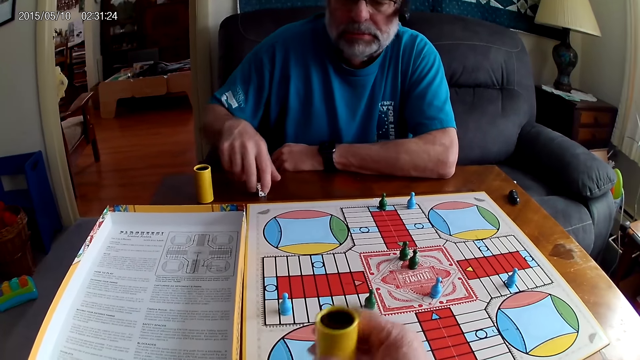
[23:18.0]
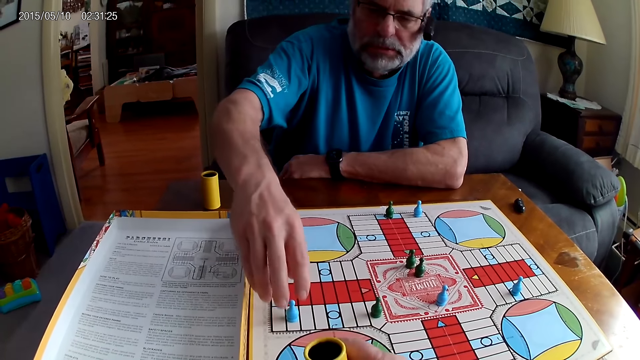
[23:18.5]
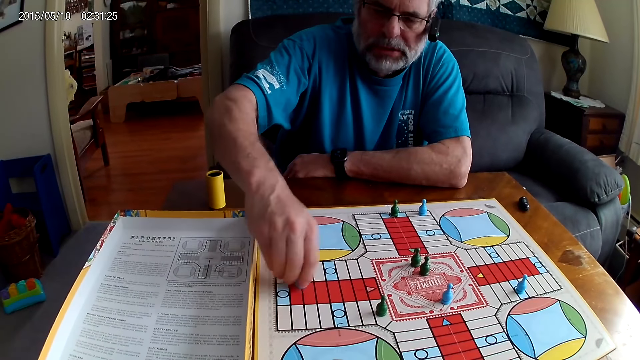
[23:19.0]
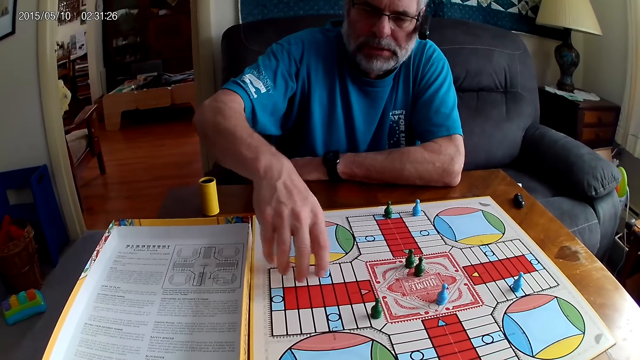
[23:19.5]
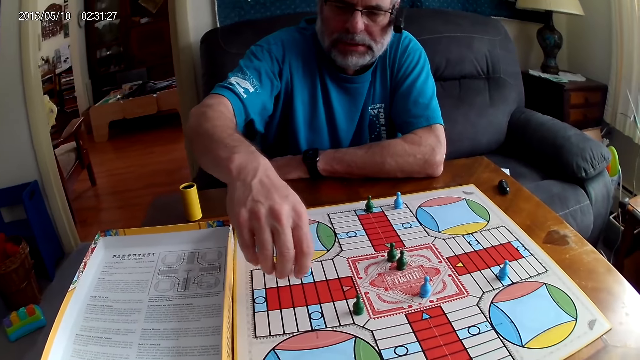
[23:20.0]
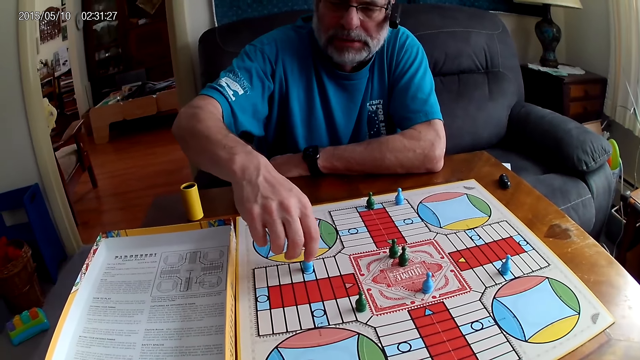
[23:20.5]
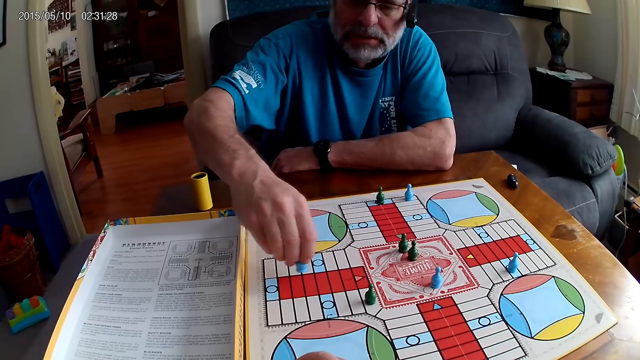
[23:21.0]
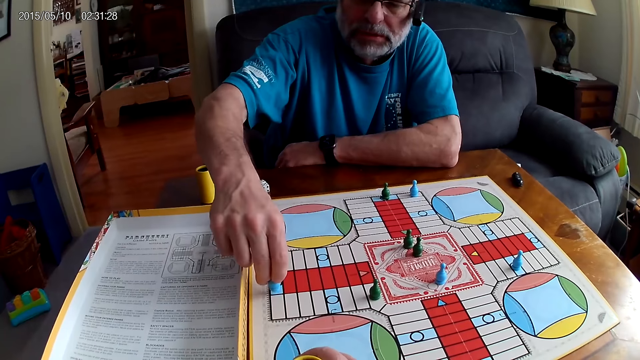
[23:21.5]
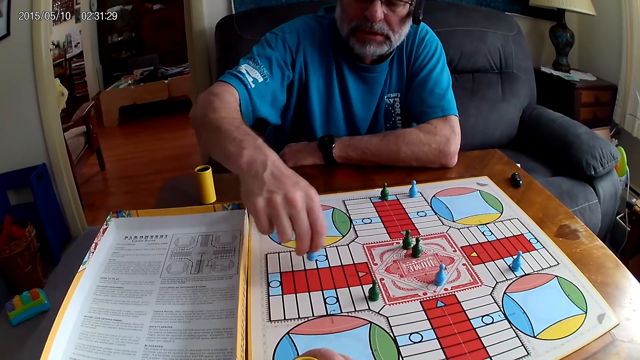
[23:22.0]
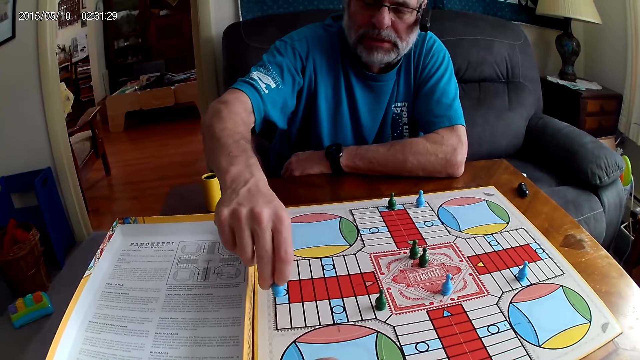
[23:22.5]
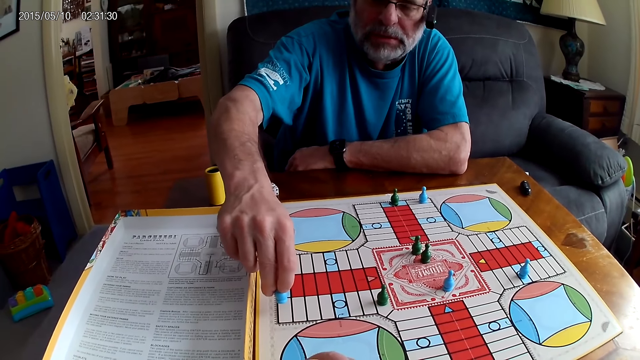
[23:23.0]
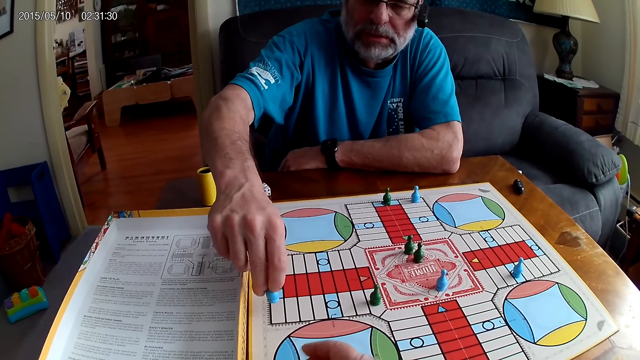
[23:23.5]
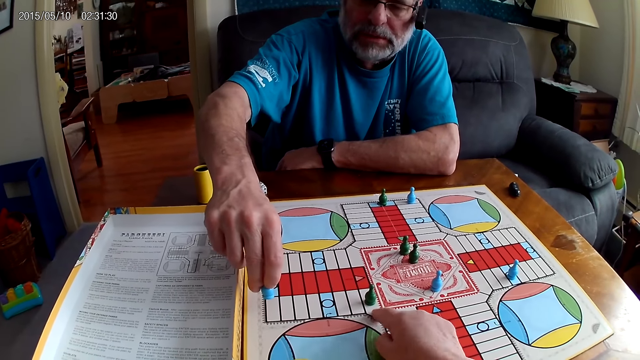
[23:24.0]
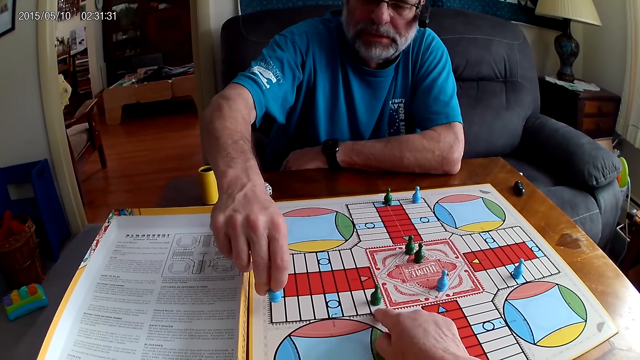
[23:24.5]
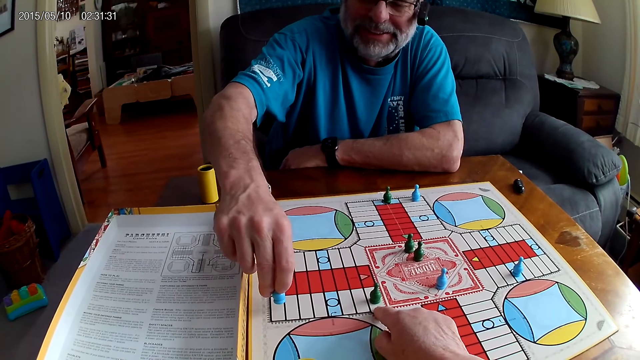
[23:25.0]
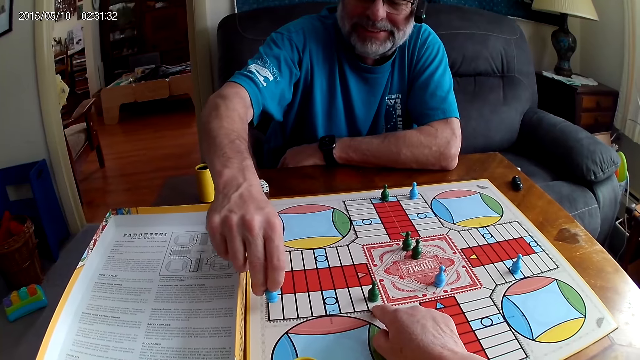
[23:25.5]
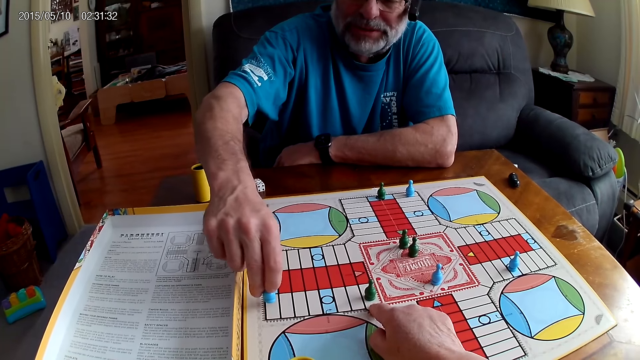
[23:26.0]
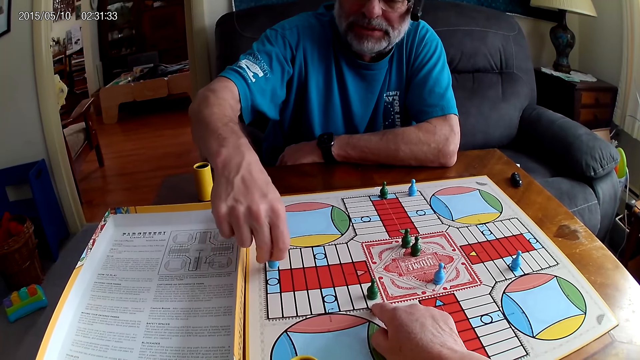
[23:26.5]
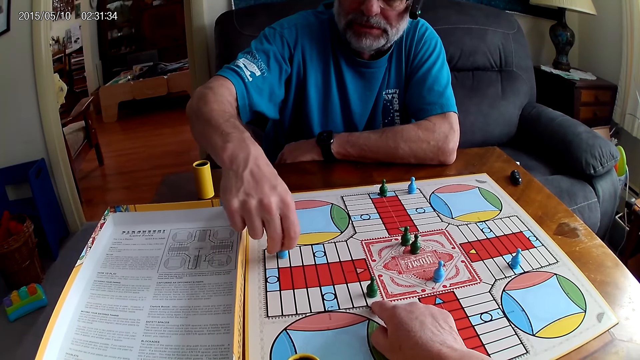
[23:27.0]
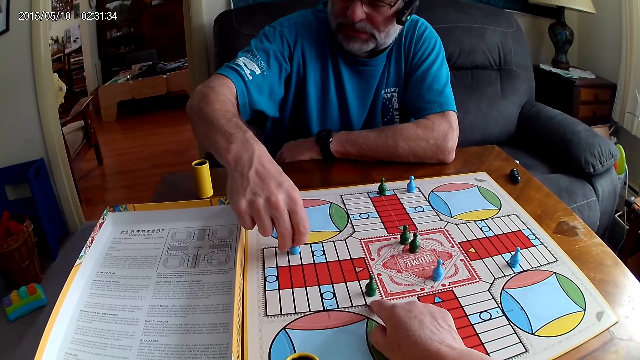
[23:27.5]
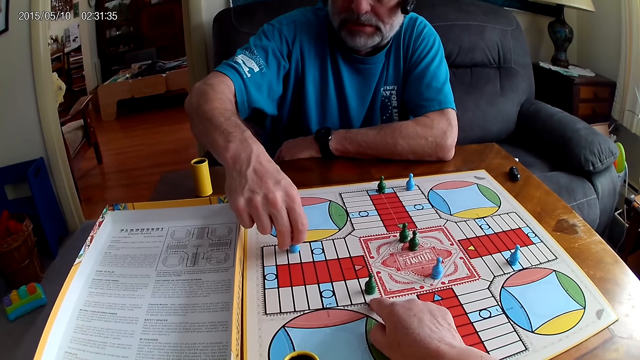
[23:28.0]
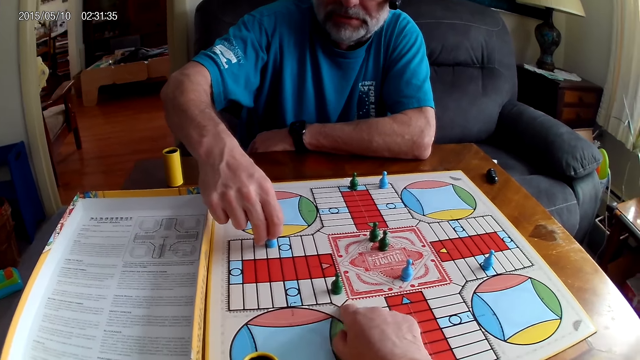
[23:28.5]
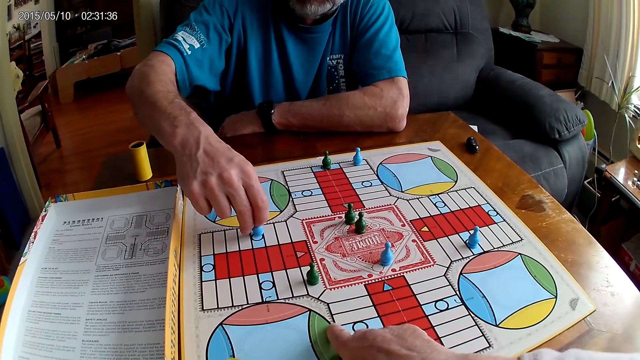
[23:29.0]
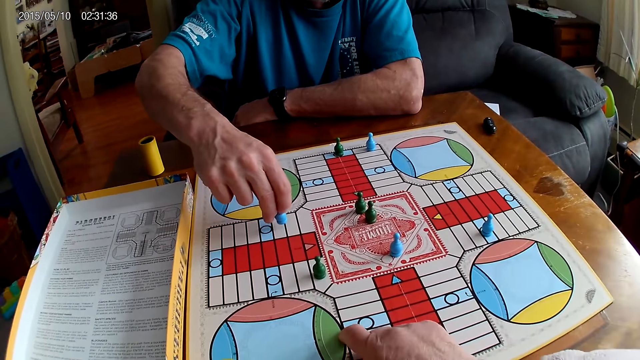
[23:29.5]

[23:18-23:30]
The camera wearer shakes the dice. A man places the dice on the table. The camera wearer shakes the dice. The man returns the blue pawn or token back to its former position on the Ludo board with his right hand. The camera wearer converses with the man. The man holds the token and moves the token.

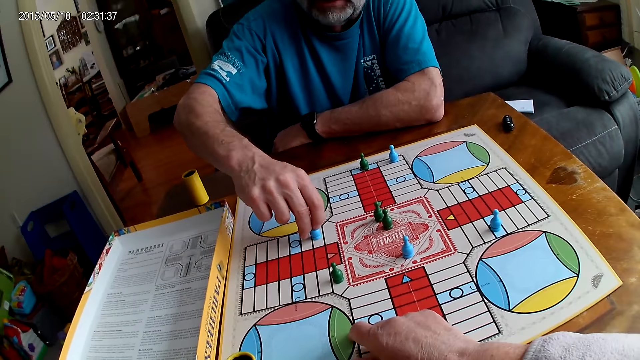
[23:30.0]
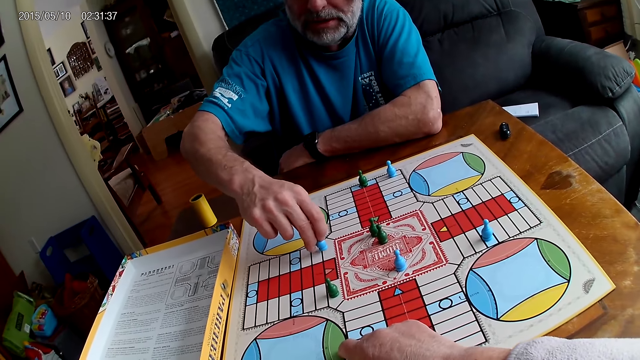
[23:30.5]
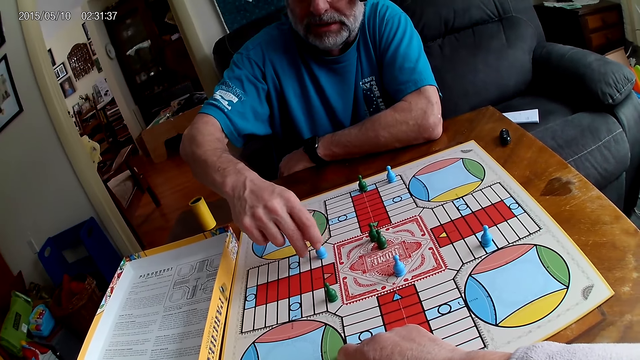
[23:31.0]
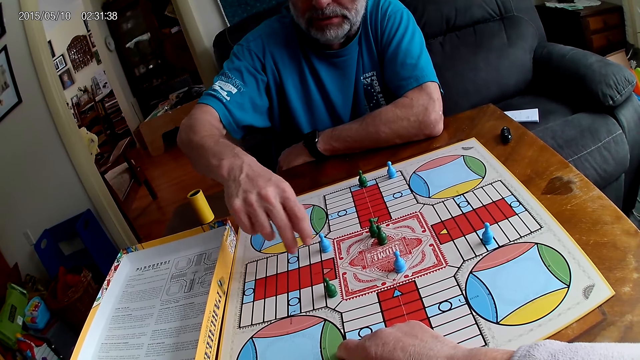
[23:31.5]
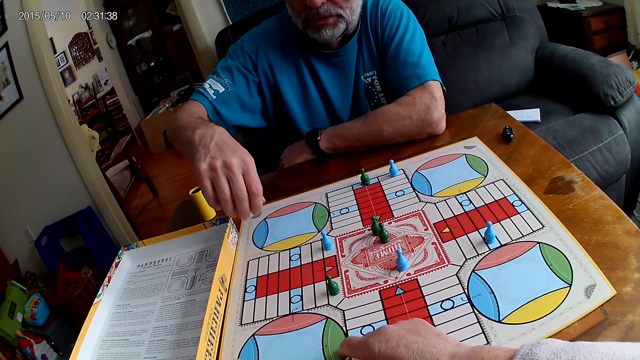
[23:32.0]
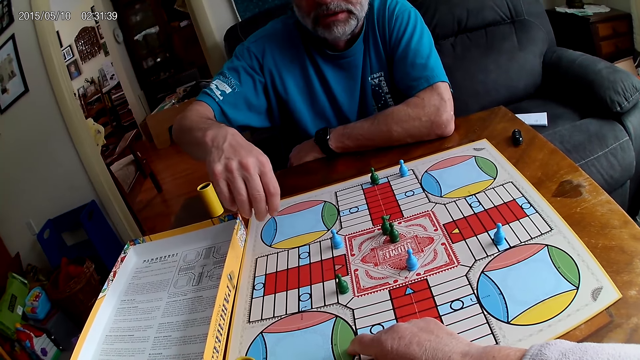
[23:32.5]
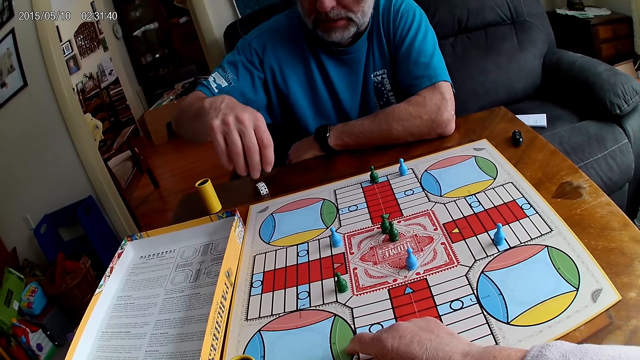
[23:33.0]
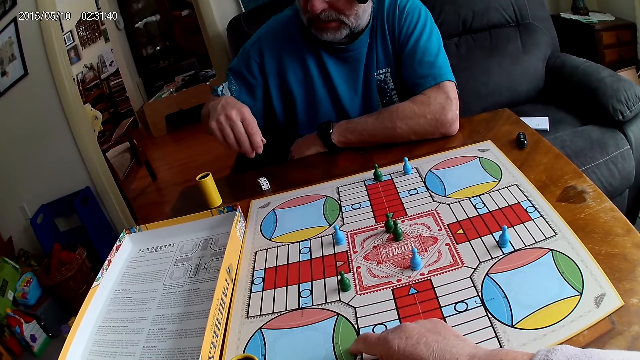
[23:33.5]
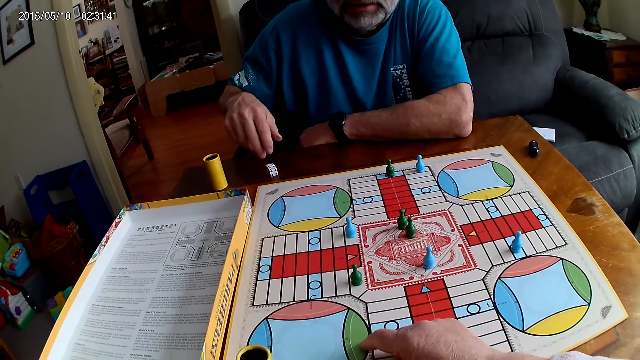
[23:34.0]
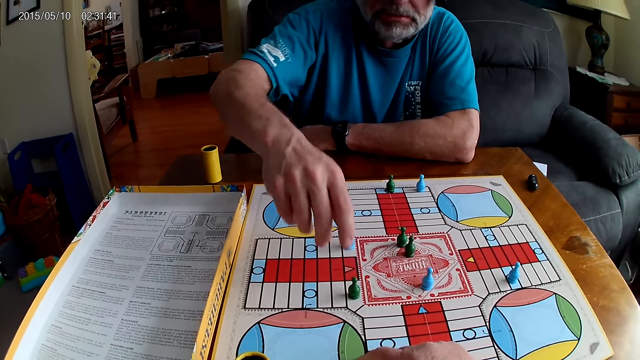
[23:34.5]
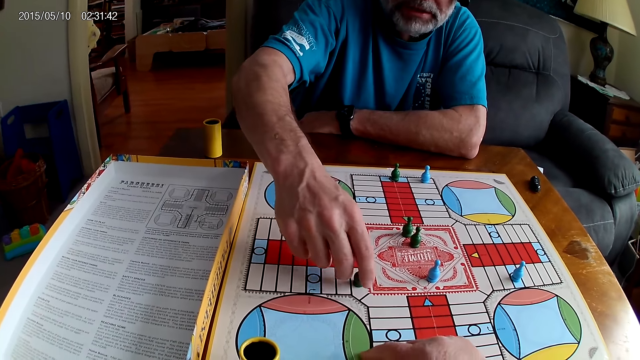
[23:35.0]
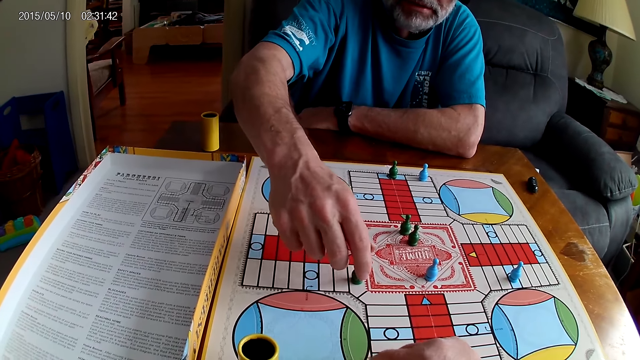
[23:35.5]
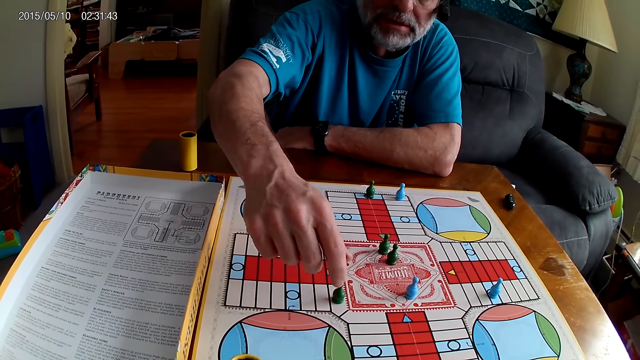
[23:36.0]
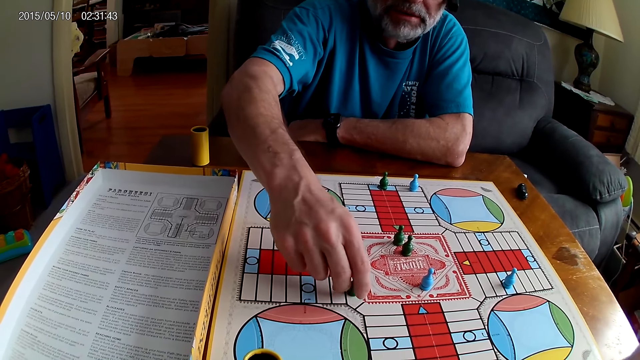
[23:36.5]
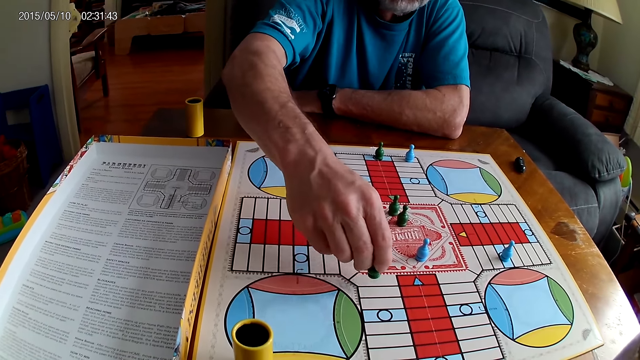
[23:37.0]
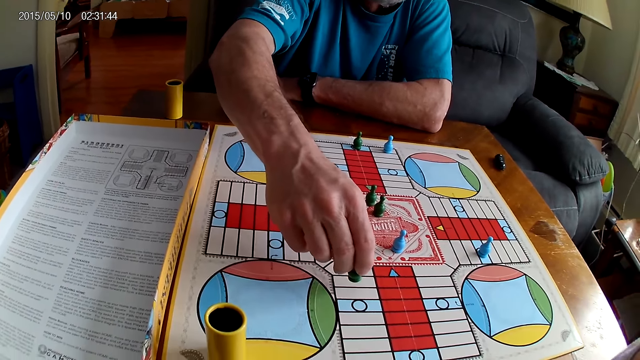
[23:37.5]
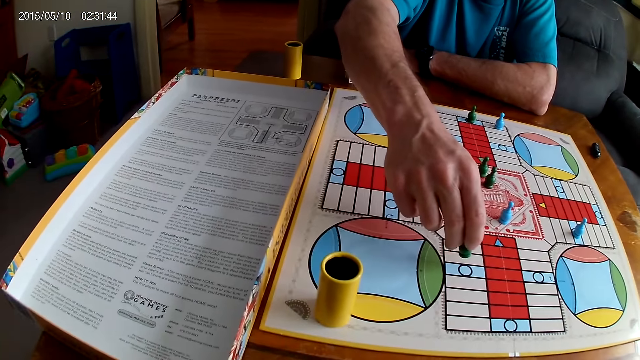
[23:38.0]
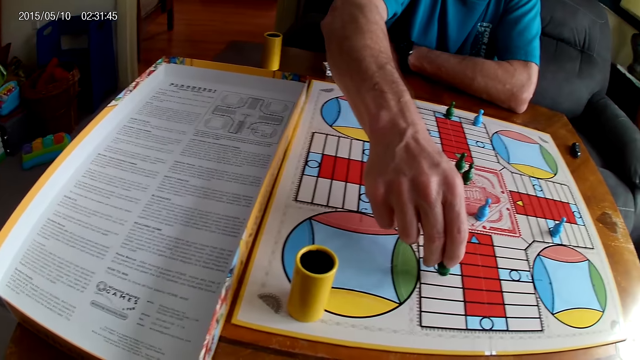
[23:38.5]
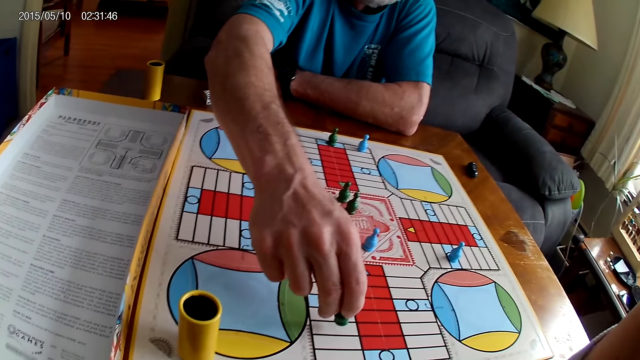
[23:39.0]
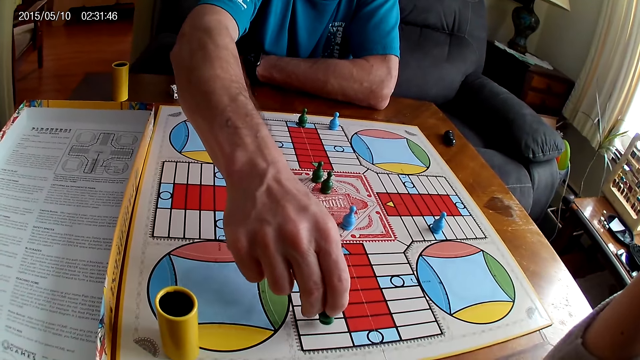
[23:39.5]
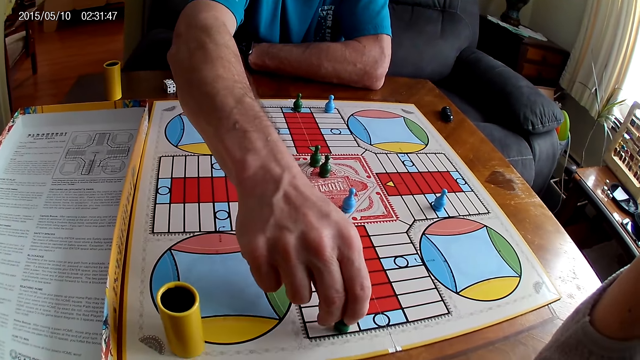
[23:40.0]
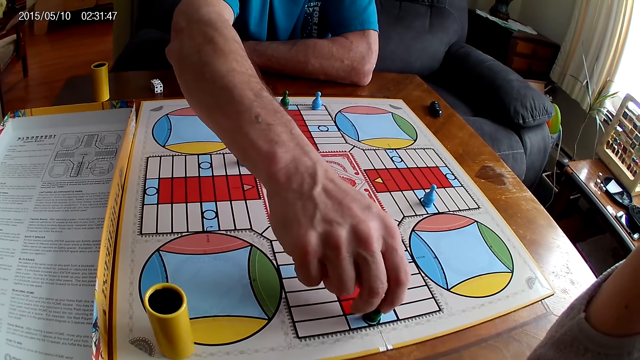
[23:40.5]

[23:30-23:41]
A man converses with the camera wearer. The man moves a green pawn through some cells on the Ludo board.
